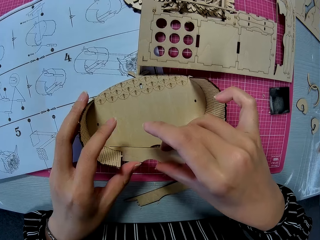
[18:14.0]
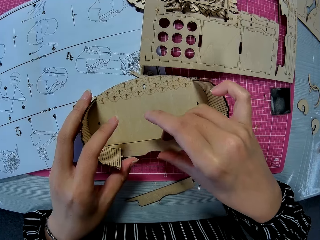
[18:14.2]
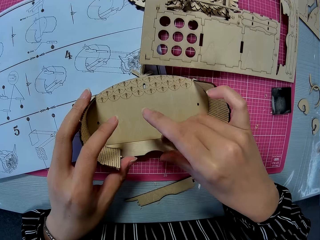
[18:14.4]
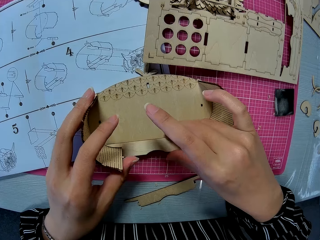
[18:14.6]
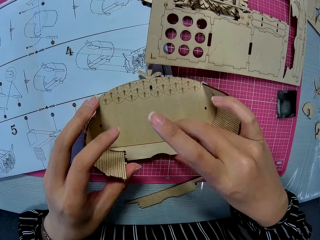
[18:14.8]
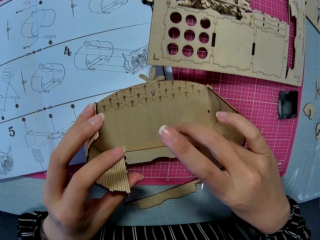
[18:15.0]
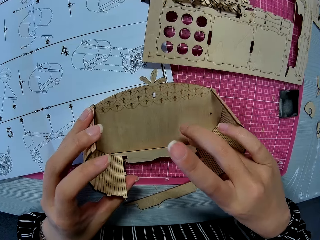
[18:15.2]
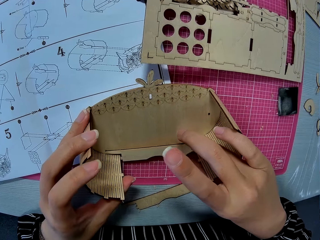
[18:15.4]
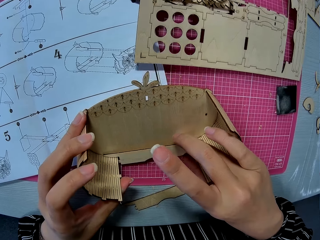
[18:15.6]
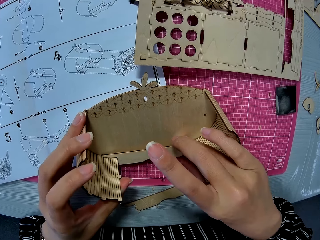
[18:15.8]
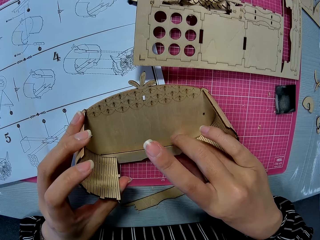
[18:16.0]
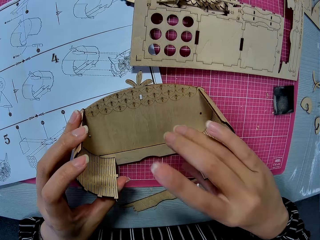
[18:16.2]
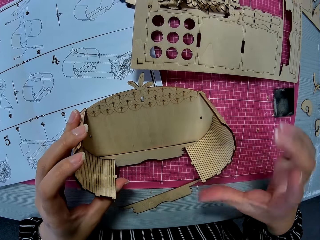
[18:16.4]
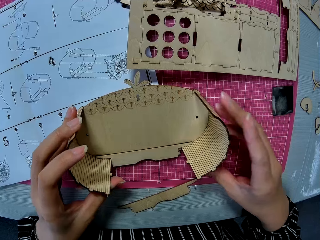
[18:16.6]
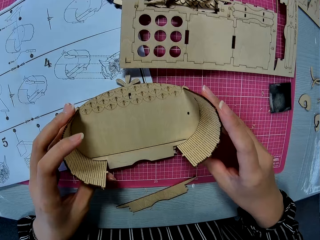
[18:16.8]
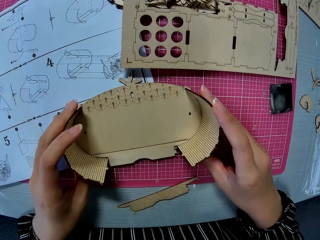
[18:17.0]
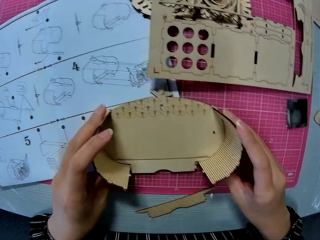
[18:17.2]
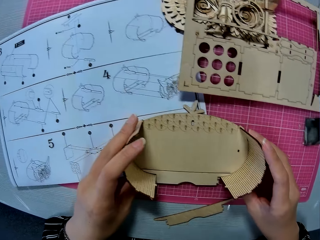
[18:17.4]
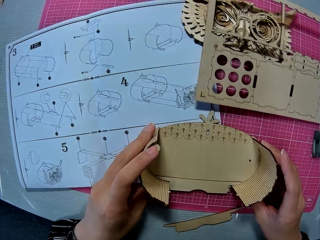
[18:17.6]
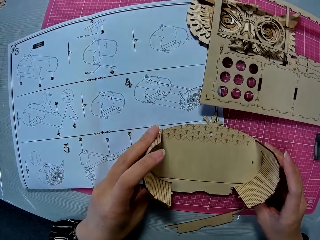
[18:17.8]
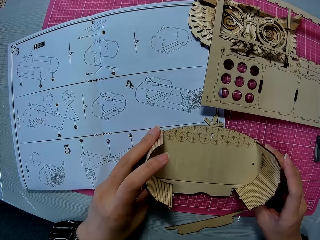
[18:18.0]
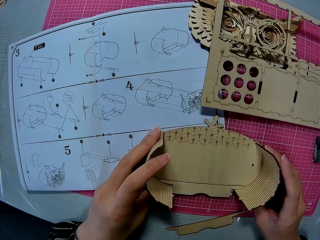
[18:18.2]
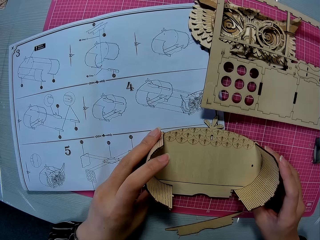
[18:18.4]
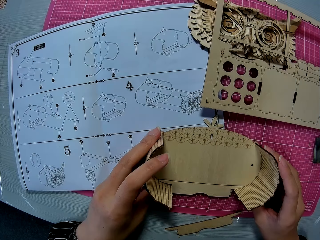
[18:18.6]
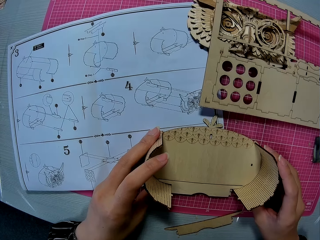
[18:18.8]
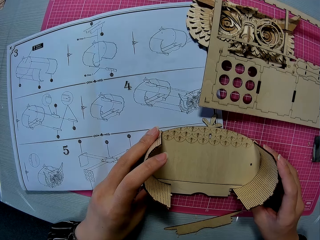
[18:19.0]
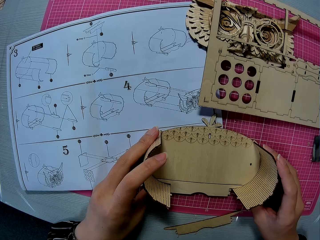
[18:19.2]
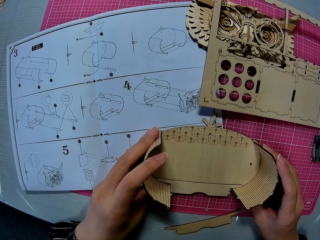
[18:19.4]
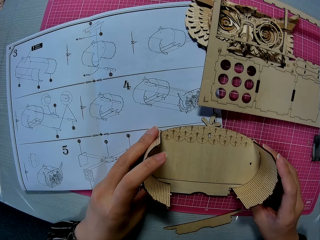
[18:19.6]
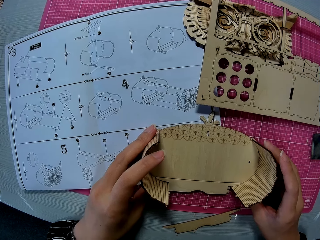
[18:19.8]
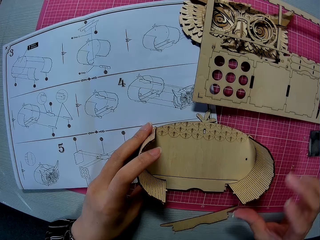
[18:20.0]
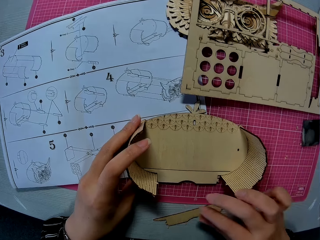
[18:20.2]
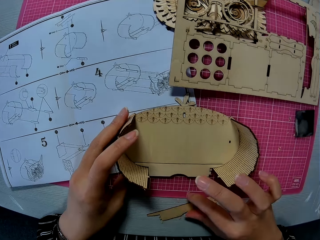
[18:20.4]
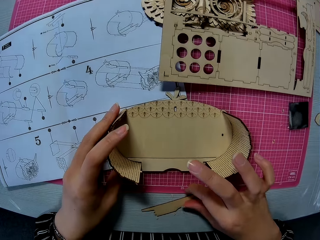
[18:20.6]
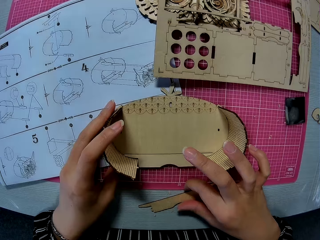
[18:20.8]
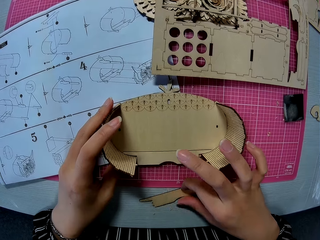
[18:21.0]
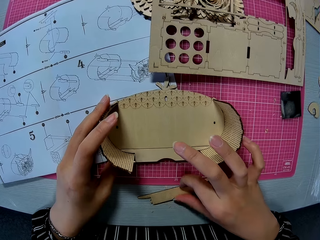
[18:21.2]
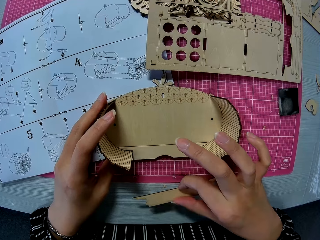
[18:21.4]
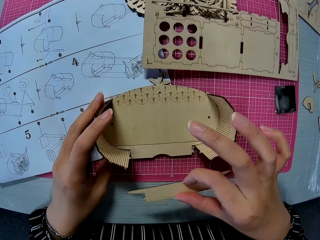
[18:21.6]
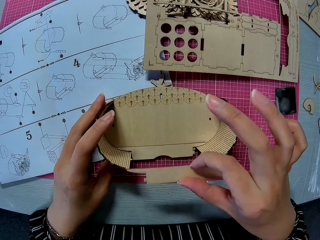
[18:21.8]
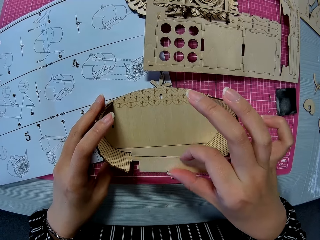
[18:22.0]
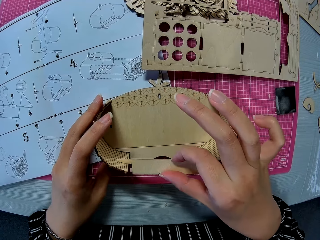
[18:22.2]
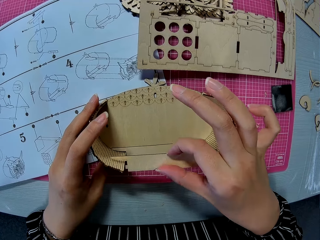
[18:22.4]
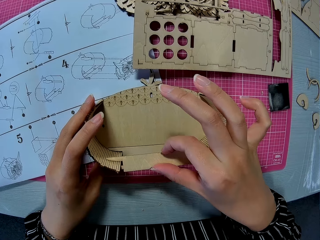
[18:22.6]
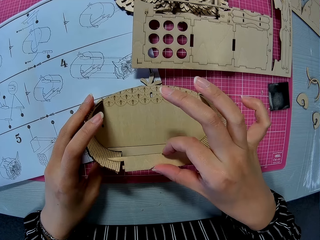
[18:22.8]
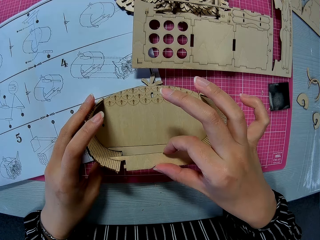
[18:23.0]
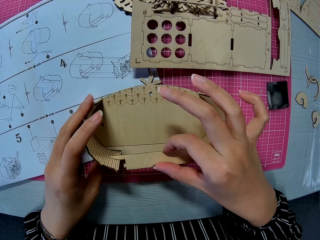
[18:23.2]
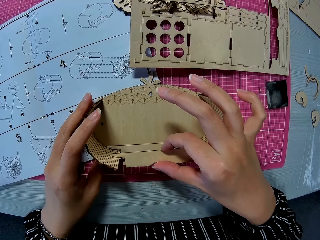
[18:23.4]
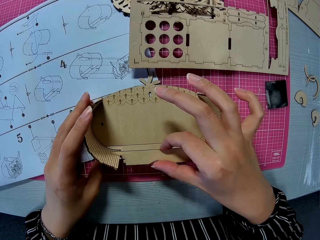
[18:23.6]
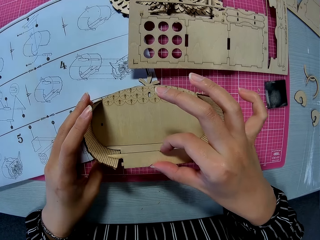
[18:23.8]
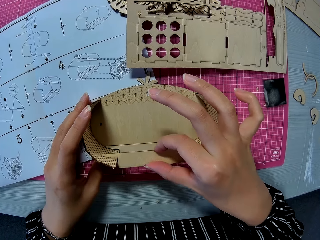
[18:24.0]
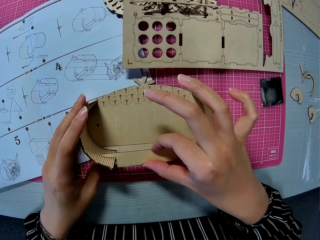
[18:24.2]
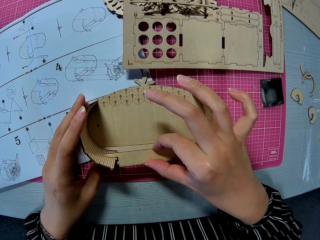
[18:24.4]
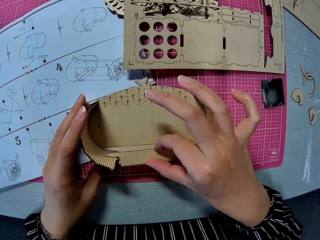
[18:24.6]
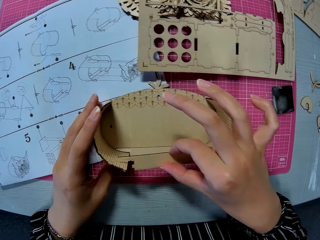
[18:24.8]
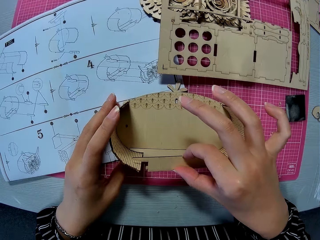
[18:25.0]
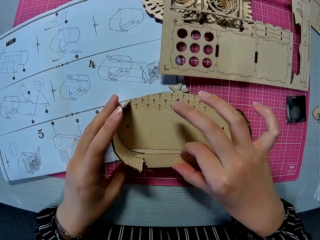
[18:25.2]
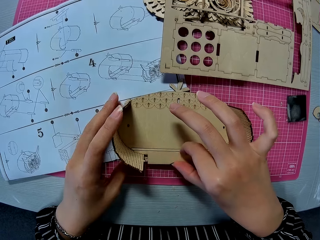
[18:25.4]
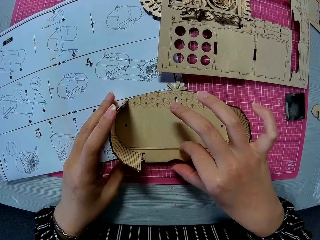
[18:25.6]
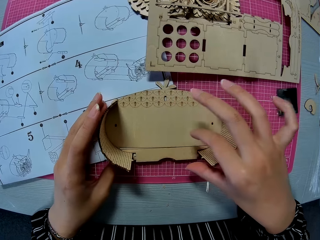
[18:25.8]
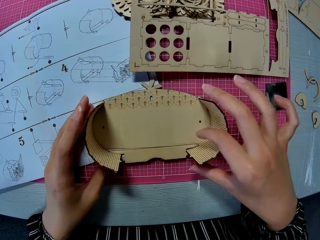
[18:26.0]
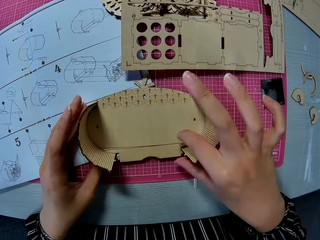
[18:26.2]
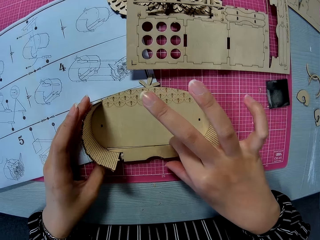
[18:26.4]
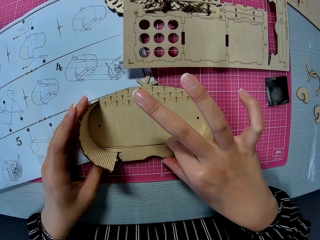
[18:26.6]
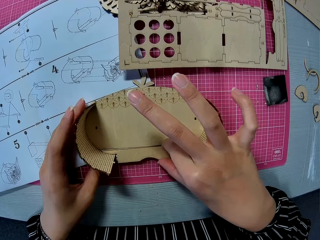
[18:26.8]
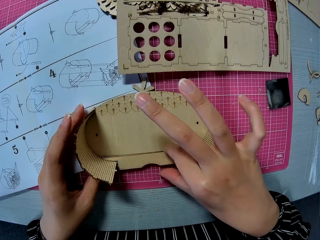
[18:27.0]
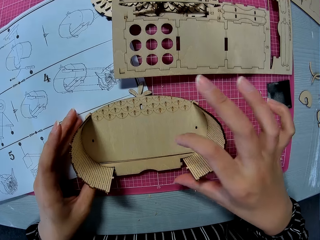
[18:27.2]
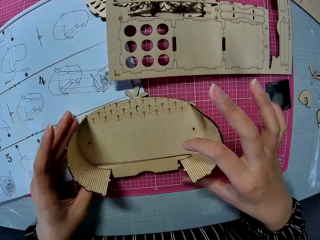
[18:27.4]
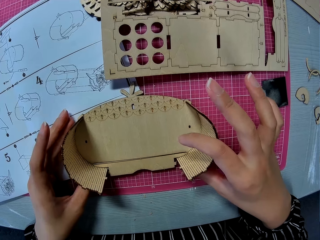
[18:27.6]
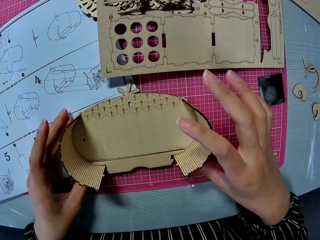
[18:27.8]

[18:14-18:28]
The camera wearer adjusts a piece of laser cut on a laser cut model. They look at a piece of paper on a table. They pick up the small wooden piece on the table. They place the small wooden piece into the assembled piece. They adjust a piece of laser cut on the laser cut model.

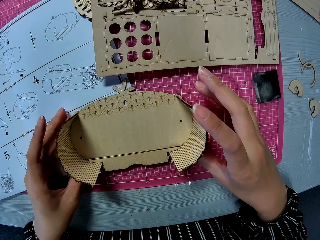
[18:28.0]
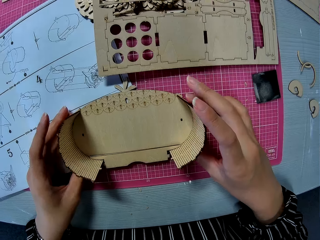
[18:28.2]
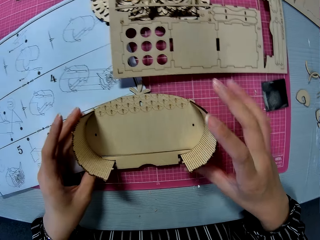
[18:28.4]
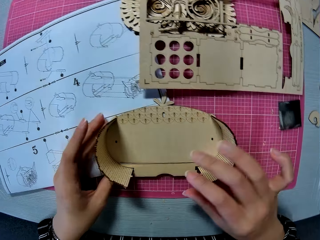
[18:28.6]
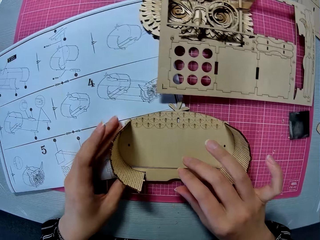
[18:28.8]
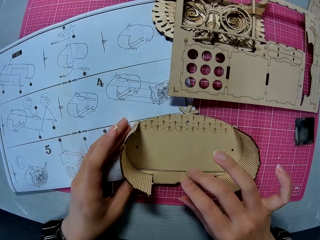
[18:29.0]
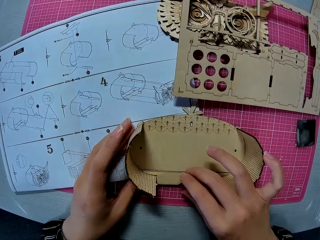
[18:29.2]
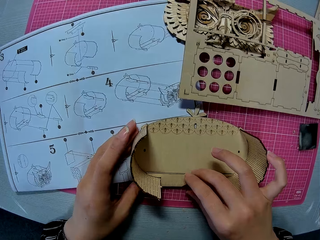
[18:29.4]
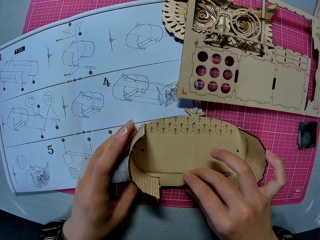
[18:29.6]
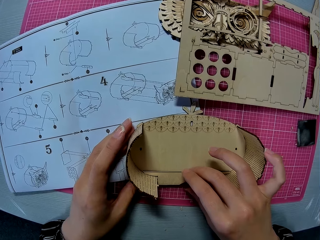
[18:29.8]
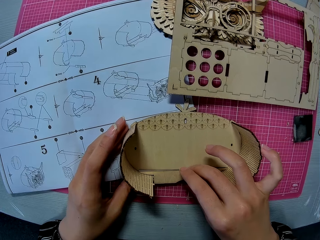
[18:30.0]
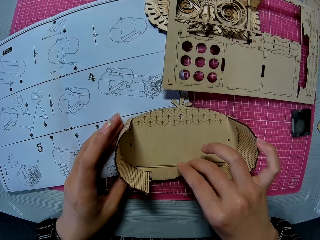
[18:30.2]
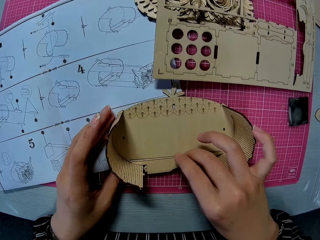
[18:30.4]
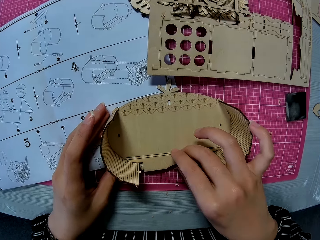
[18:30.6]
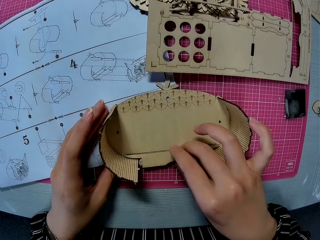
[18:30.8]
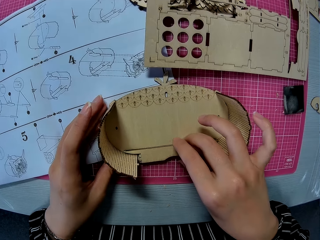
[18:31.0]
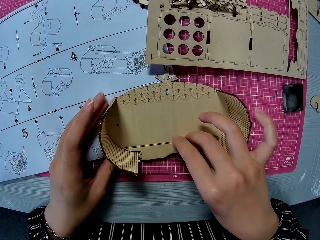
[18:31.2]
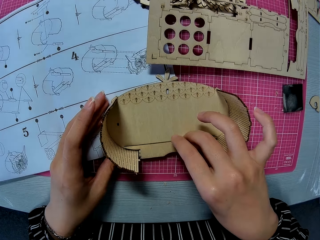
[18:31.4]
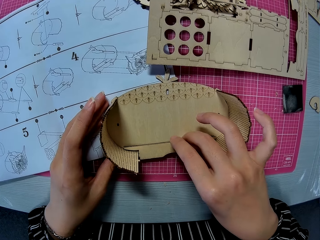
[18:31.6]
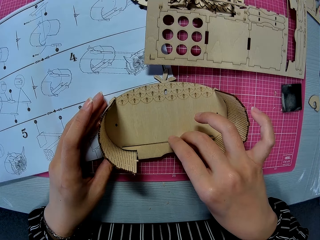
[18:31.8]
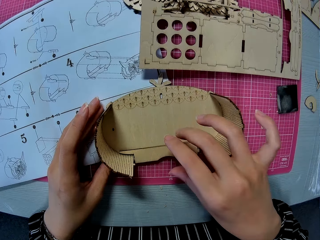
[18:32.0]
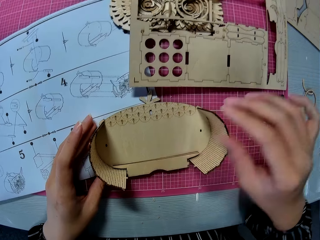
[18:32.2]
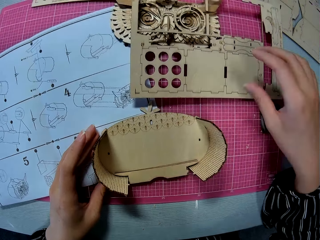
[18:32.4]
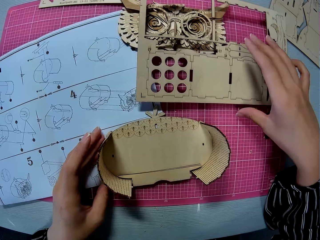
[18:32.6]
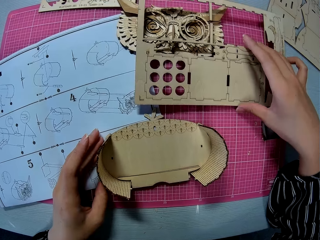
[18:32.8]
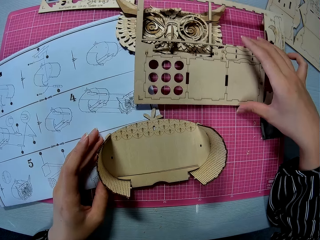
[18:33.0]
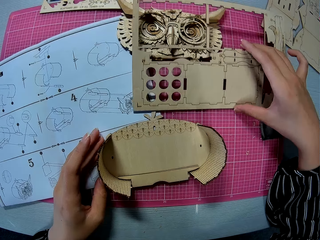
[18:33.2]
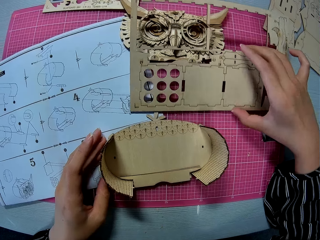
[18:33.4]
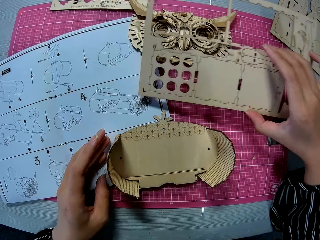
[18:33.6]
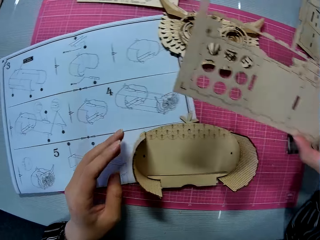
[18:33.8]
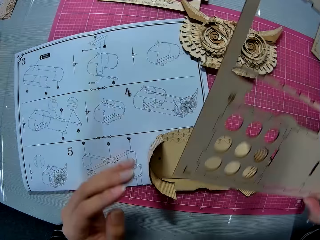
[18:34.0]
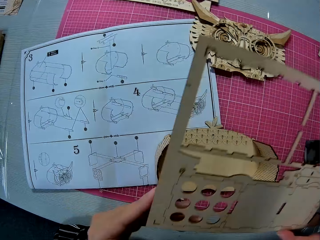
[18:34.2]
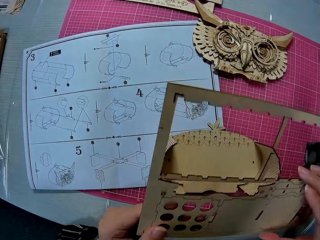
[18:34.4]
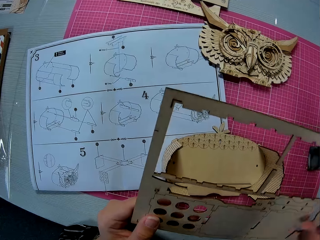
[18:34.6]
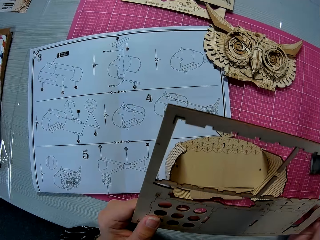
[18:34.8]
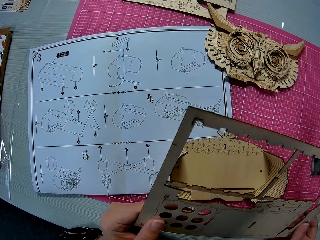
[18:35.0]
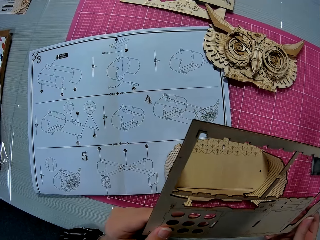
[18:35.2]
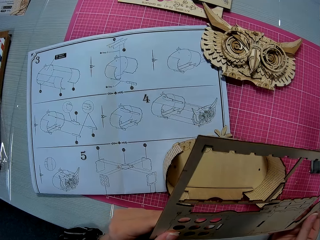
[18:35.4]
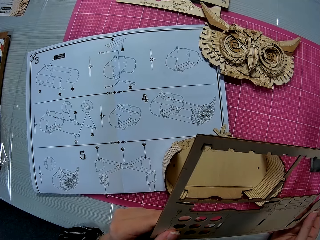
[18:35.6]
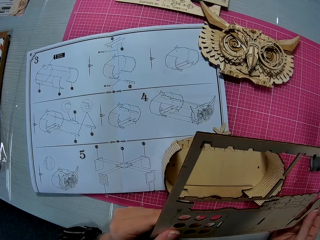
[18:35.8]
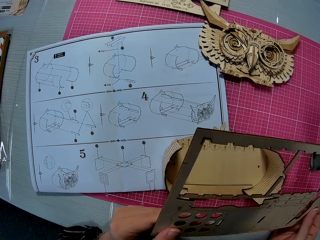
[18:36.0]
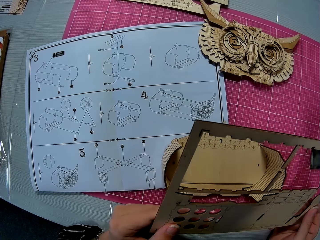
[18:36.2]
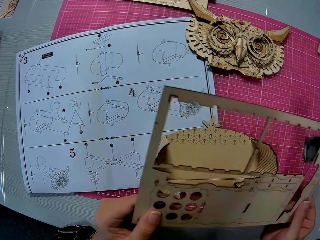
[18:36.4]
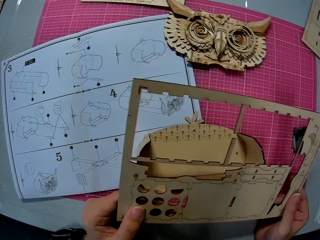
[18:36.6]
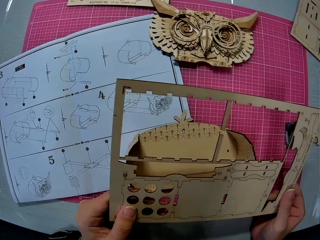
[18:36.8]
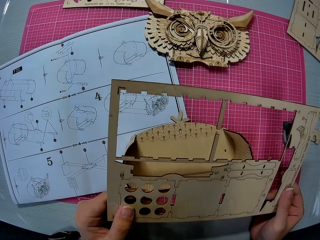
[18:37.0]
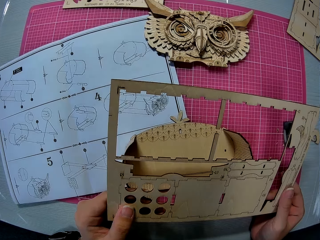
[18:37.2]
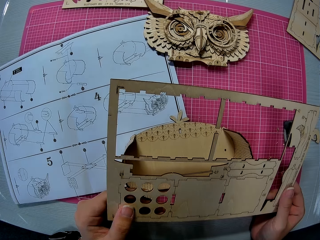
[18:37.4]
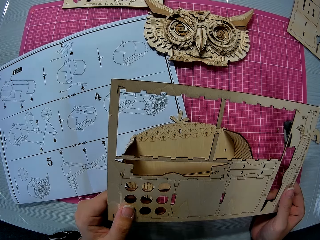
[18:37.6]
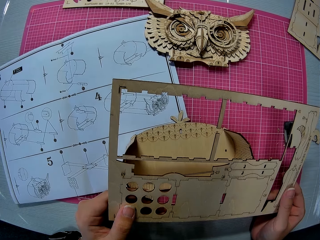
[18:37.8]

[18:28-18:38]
The camera wearer picks up the wooden puzzle sheet or laser cut model on the cutting mat.
